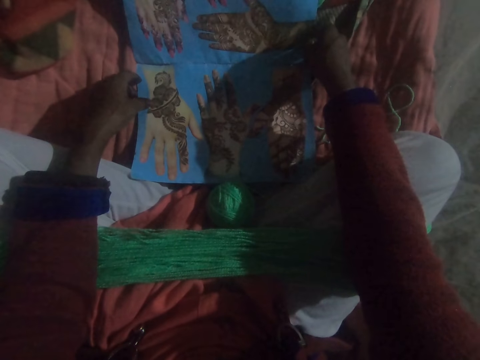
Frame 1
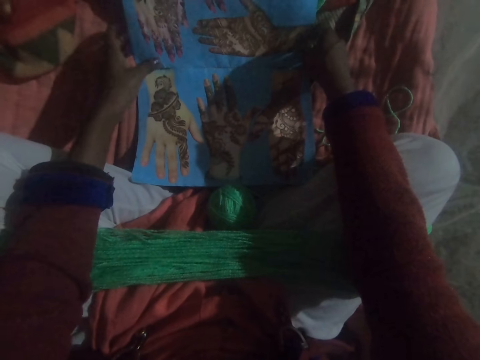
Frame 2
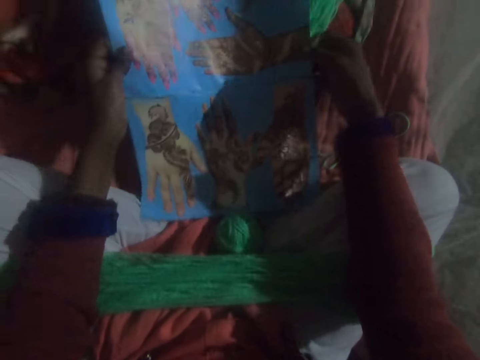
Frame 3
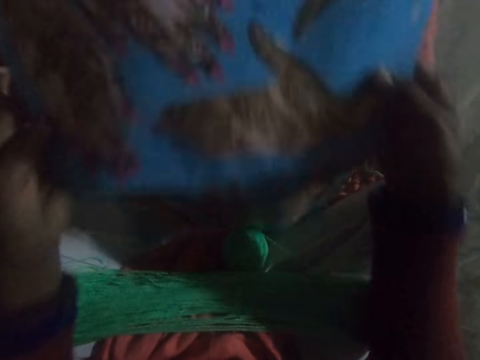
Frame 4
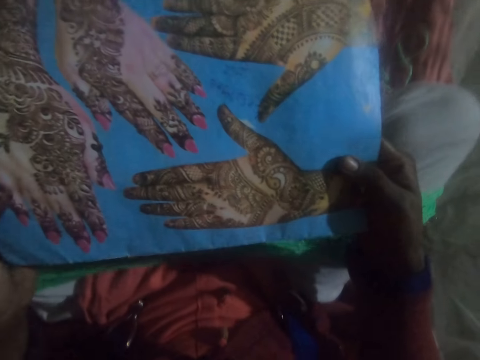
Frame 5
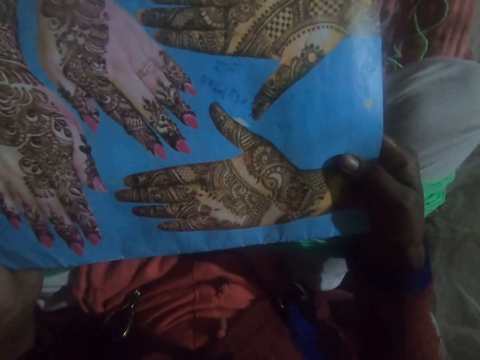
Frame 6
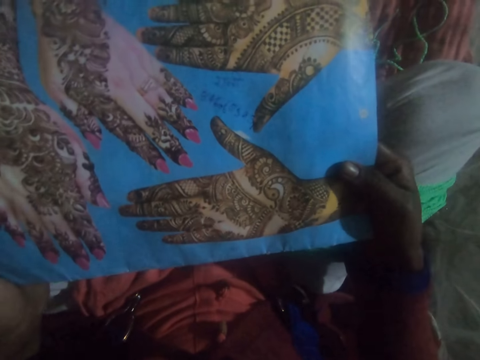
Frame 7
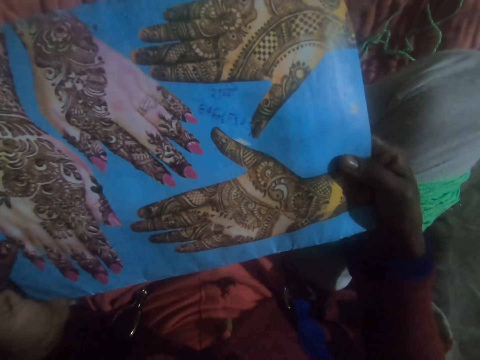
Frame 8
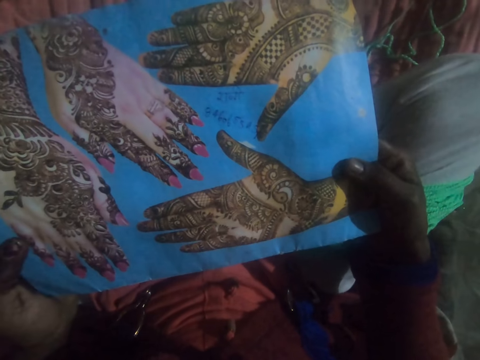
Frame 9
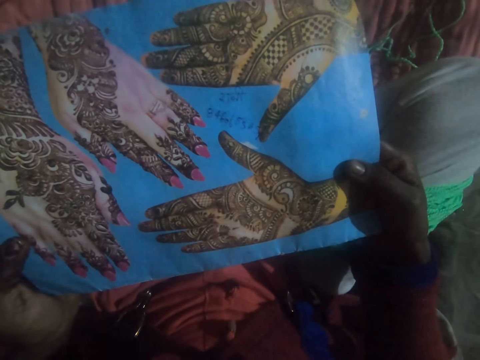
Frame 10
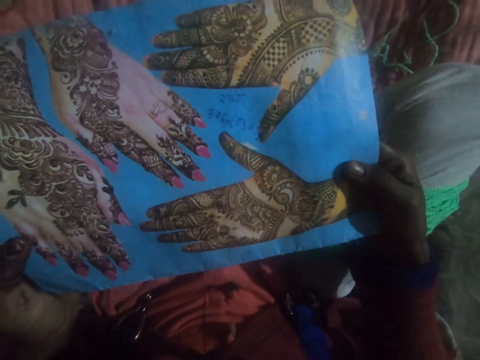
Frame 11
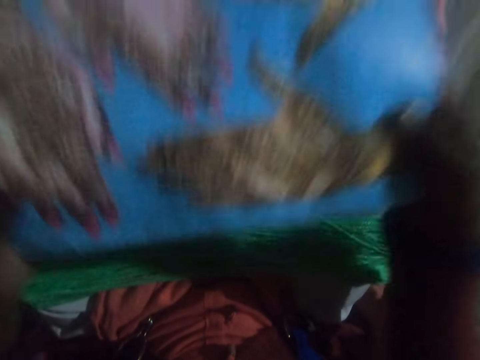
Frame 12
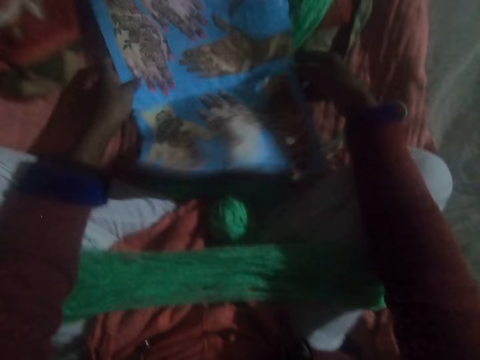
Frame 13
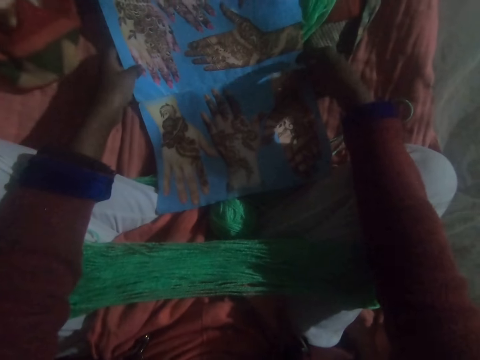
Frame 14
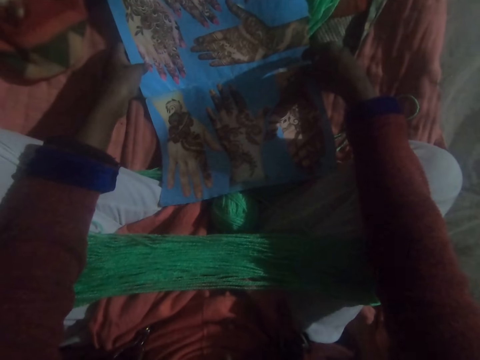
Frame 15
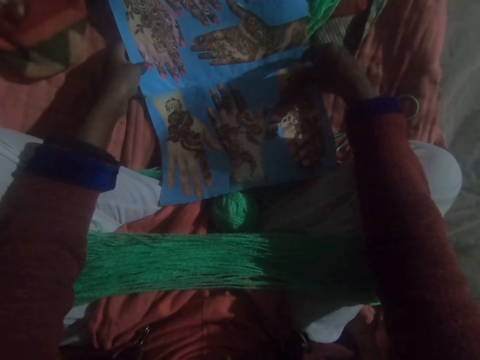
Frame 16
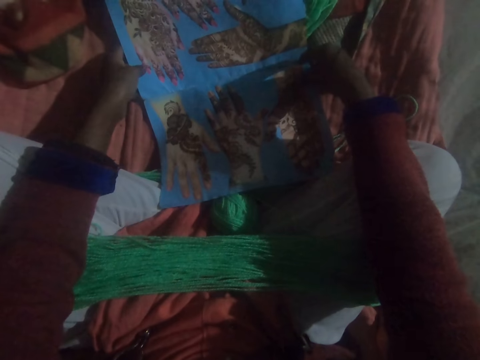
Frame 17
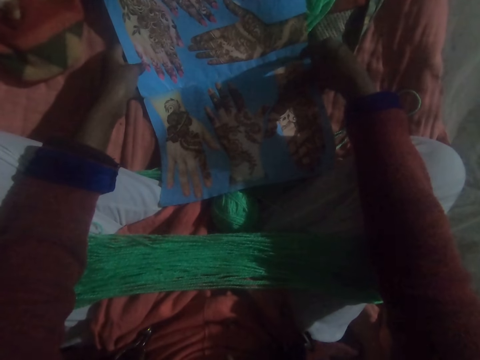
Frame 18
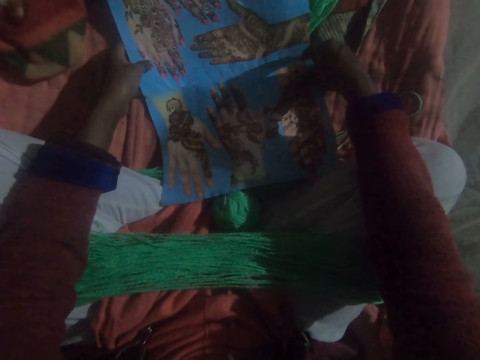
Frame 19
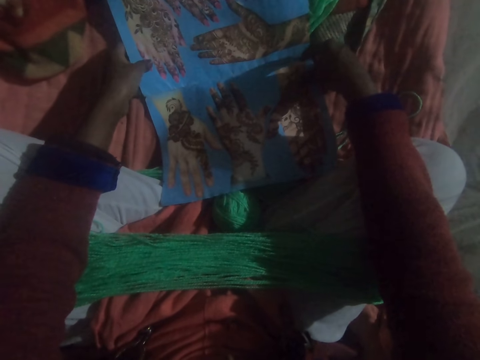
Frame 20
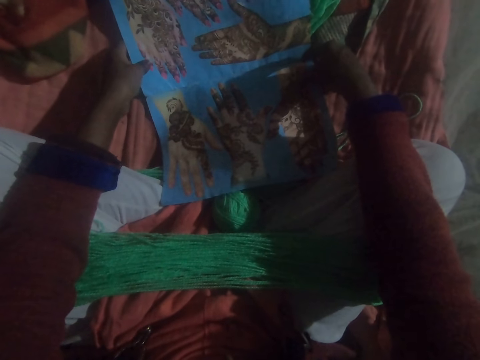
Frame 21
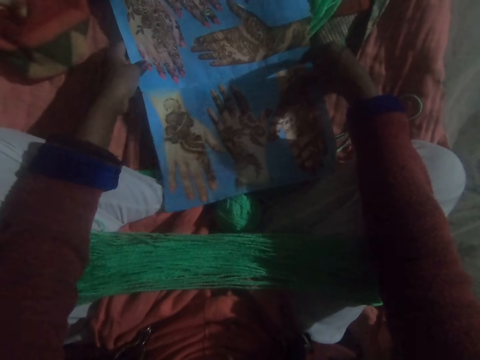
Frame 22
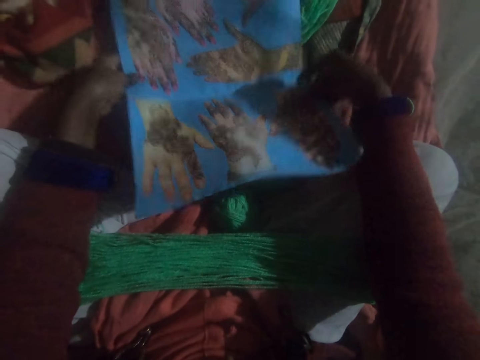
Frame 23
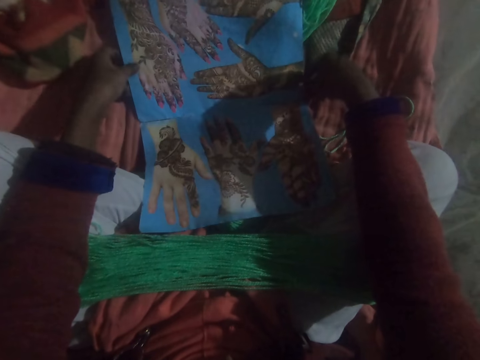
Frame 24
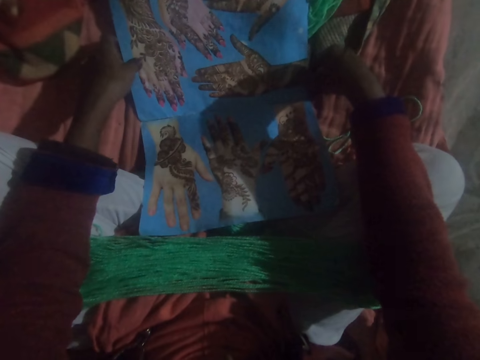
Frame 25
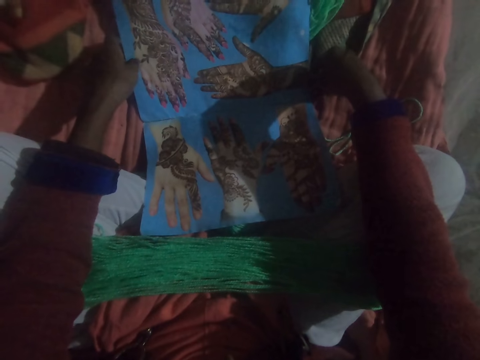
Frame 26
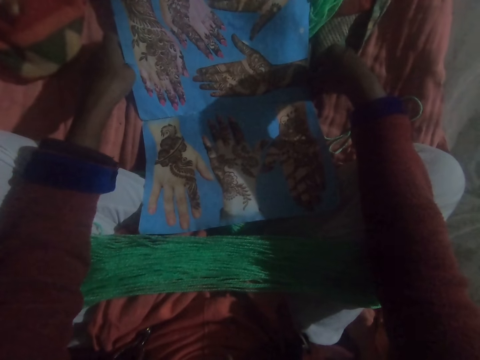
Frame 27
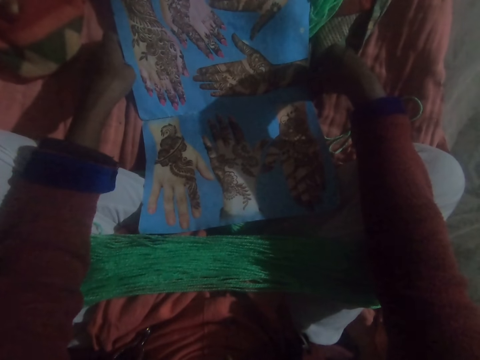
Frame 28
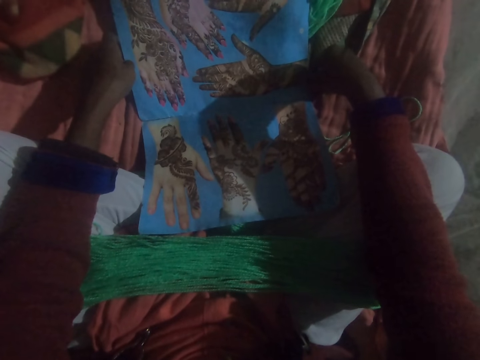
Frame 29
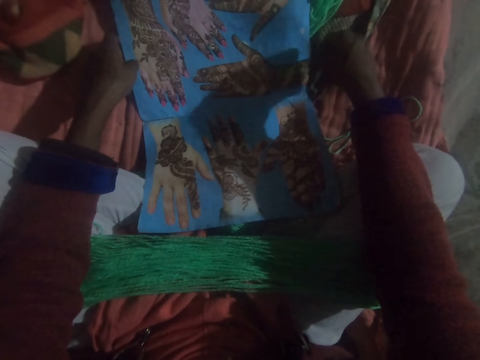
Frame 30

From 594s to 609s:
The camera wearer lifts up the booklet. They look at the palm drawings. They adjust the booklet. They place the booklet down. They look at the palm drawings. They adjust the booklet. They look at the palm drawings.

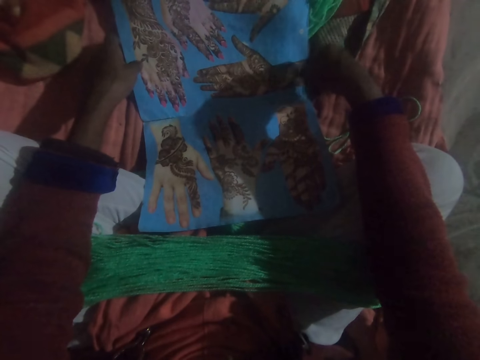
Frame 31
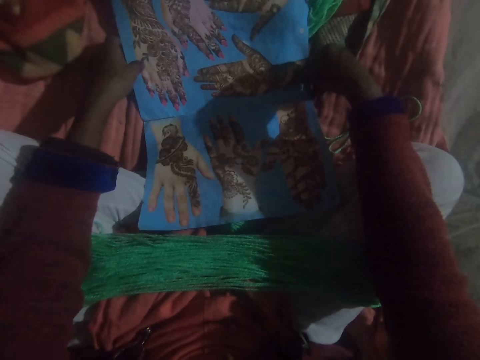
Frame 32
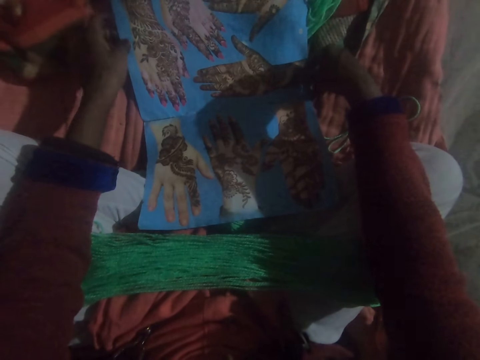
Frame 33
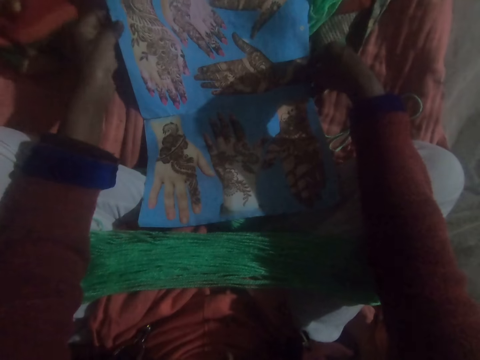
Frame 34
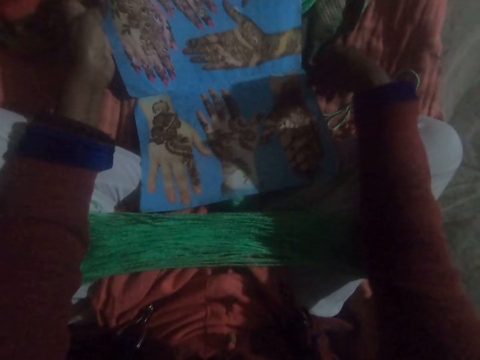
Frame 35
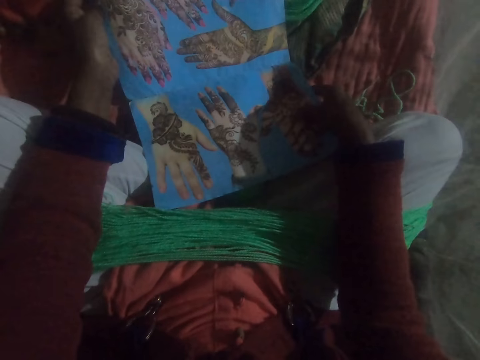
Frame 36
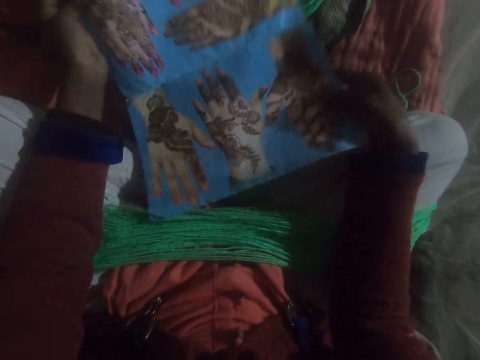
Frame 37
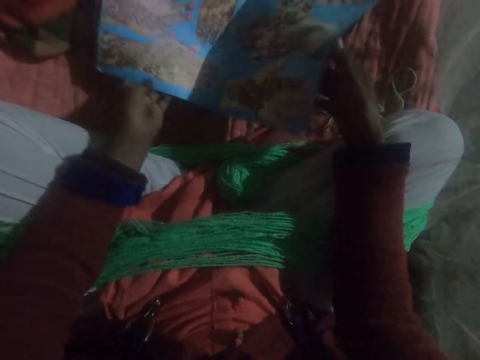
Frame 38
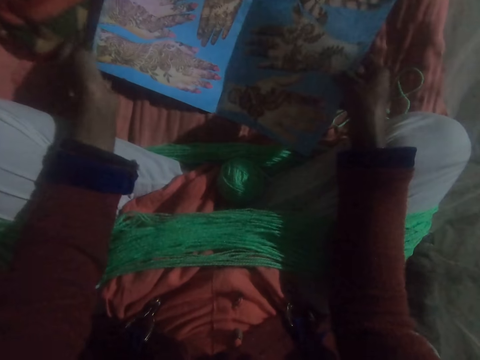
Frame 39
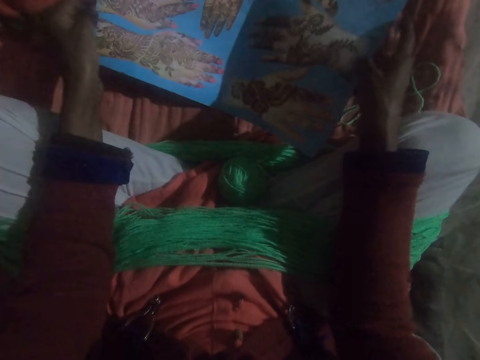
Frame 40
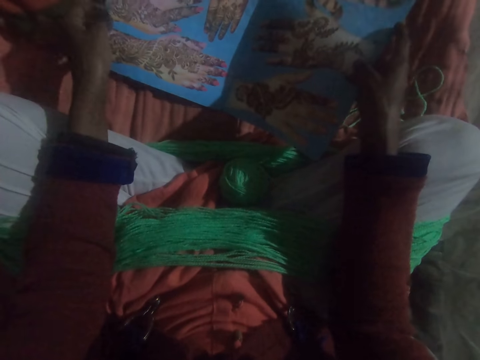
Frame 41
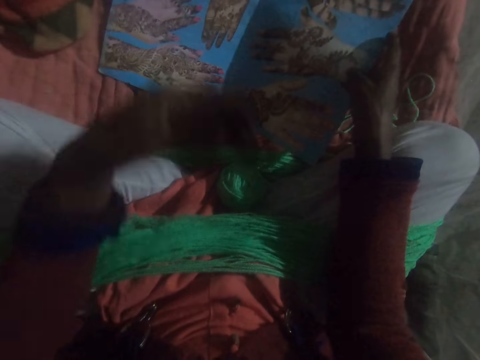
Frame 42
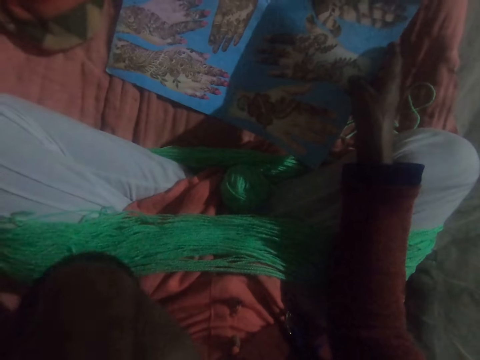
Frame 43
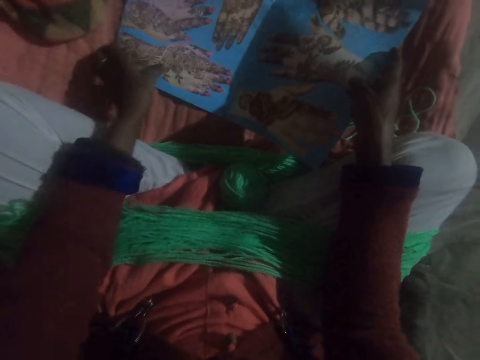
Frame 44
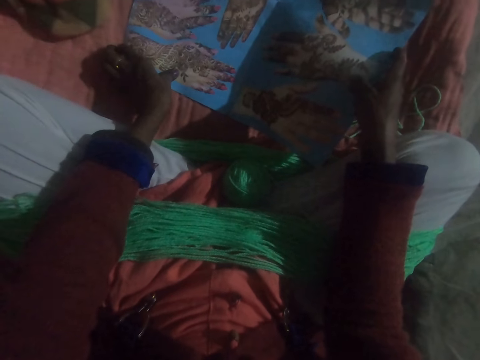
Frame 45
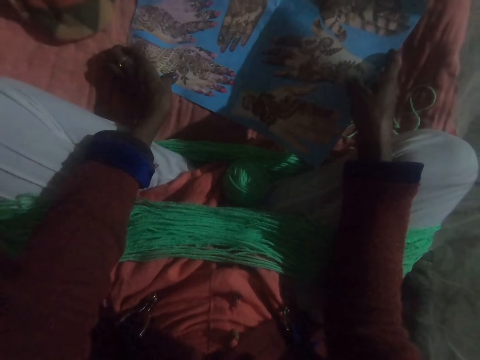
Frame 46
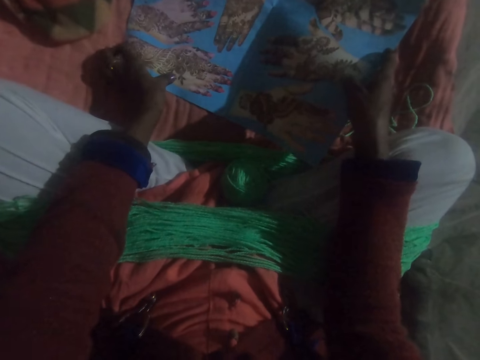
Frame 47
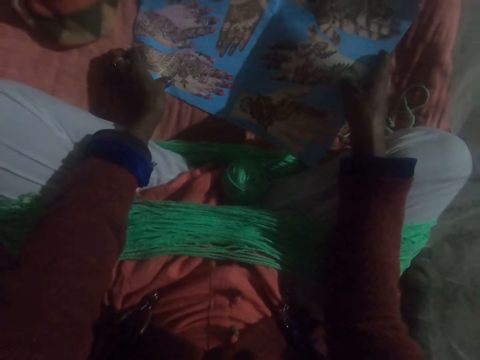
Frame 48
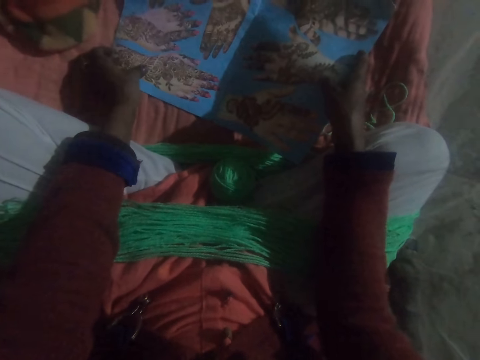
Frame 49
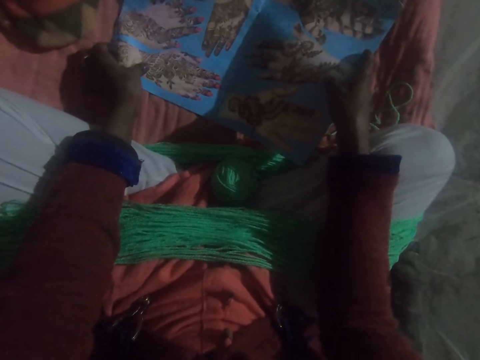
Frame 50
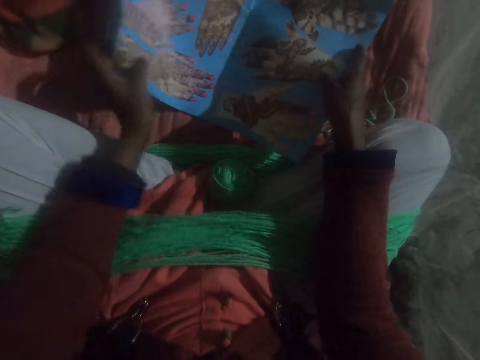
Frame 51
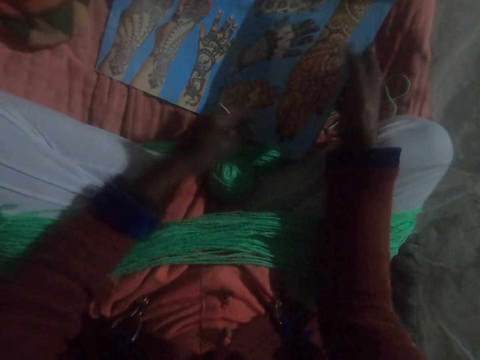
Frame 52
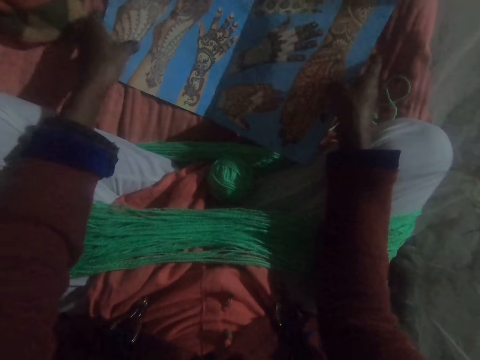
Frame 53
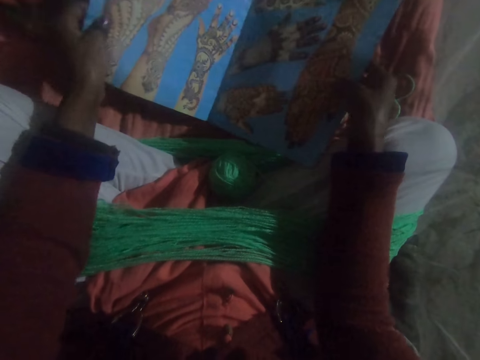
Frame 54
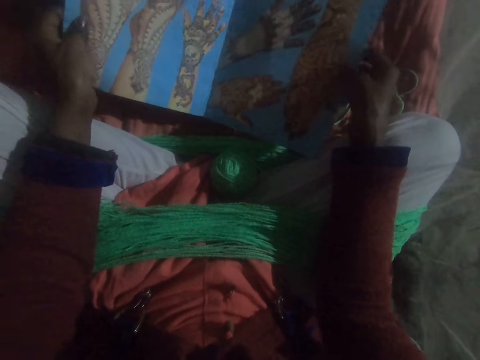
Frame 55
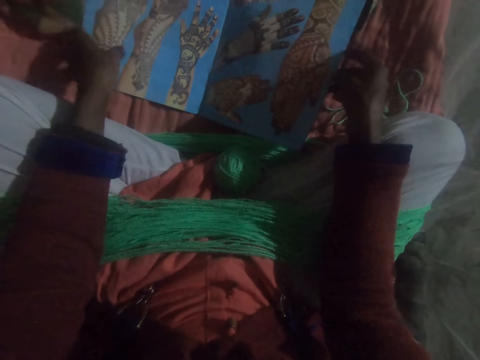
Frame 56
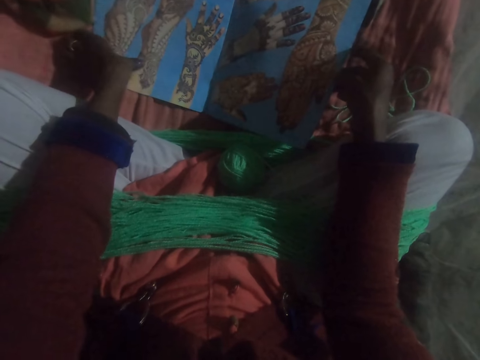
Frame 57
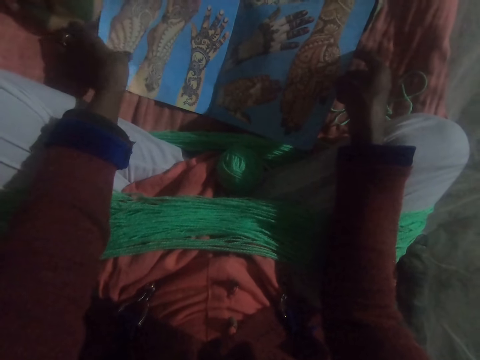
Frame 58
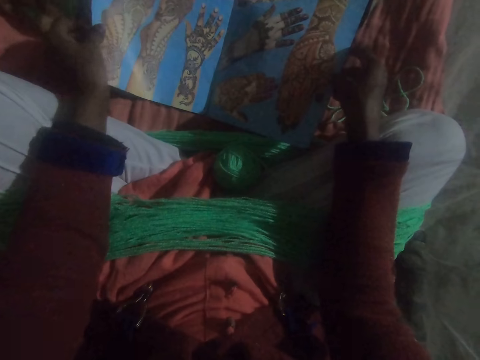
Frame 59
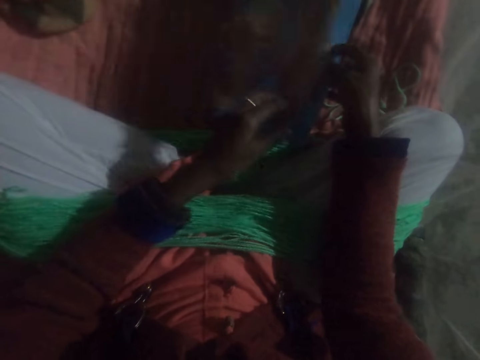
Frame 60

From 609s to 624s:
The camera wearer turns the booklet. She adjusts the booklet. She looks at the palm drawings. She licks her finger. She turns a page on the booklet. She opens another page. She looks at the palm drawings. She adjusts the booklet. She turns a page on the booklet. She closes the booklet.
